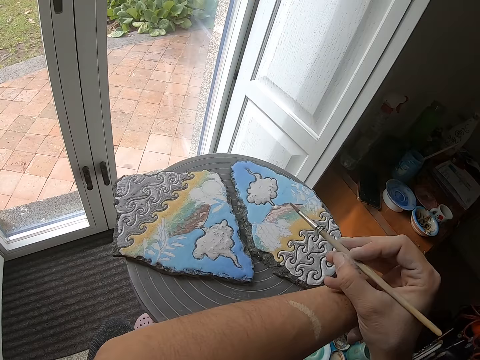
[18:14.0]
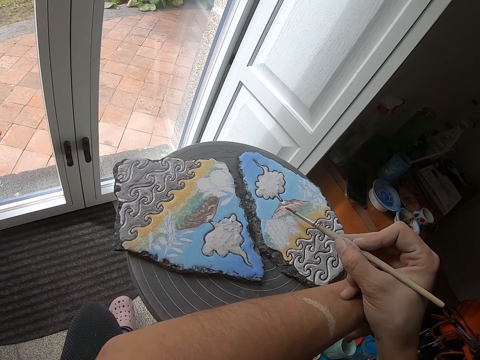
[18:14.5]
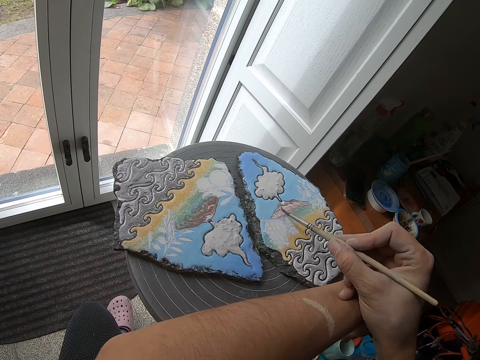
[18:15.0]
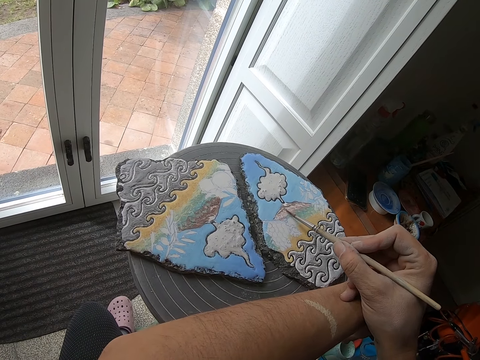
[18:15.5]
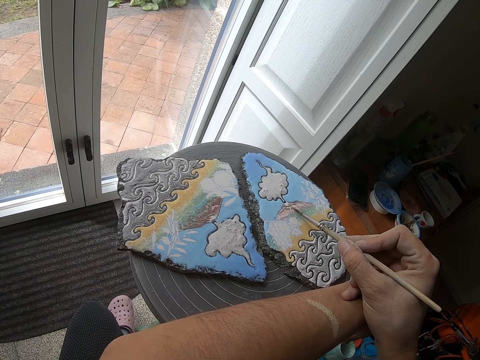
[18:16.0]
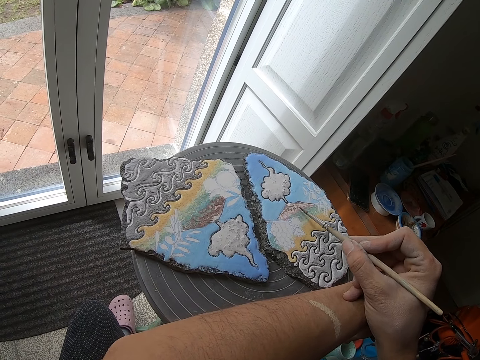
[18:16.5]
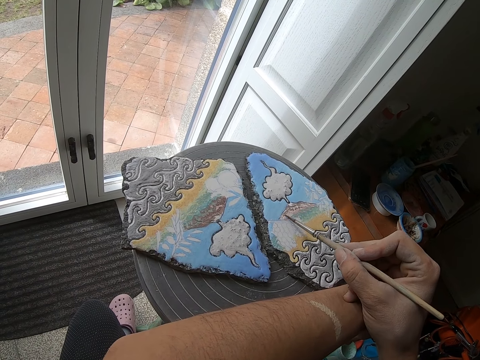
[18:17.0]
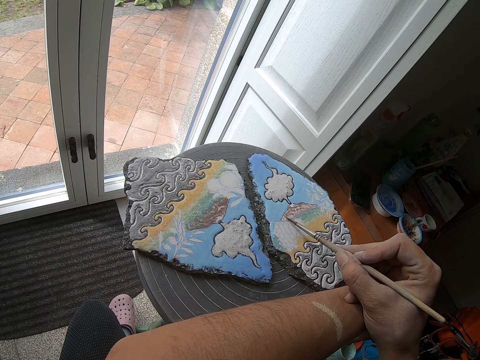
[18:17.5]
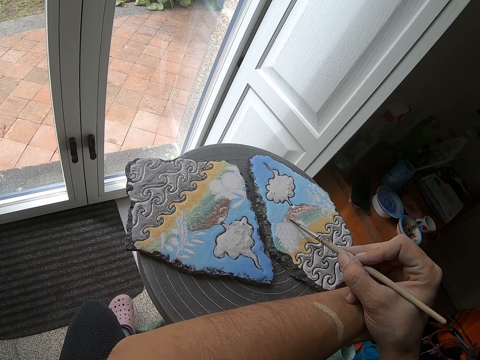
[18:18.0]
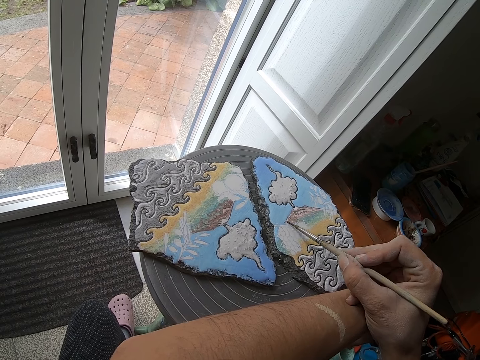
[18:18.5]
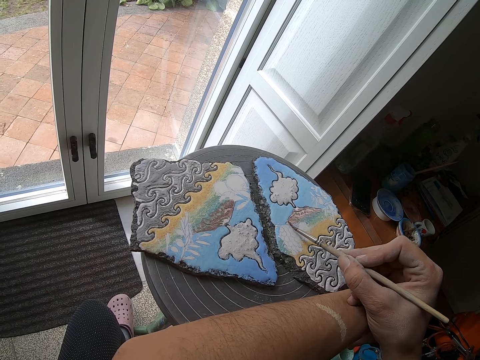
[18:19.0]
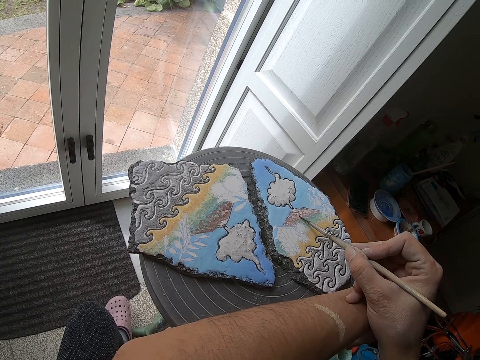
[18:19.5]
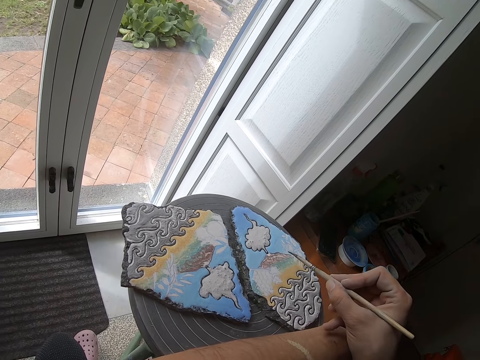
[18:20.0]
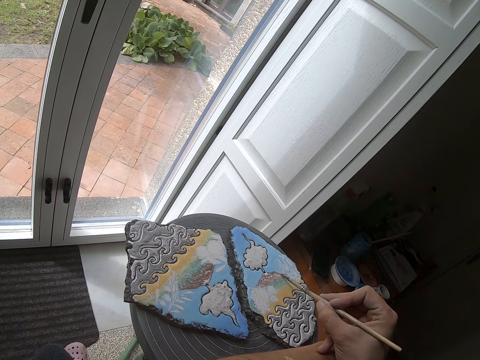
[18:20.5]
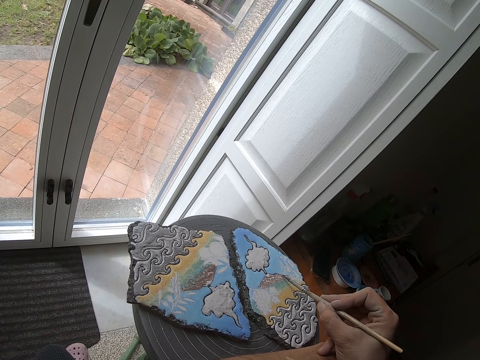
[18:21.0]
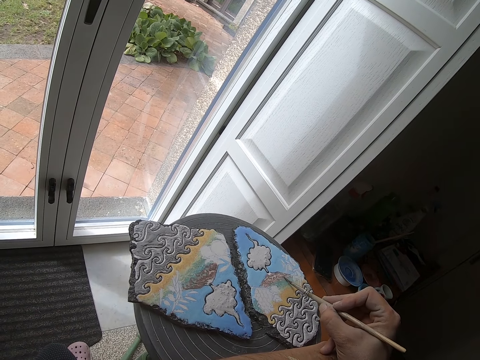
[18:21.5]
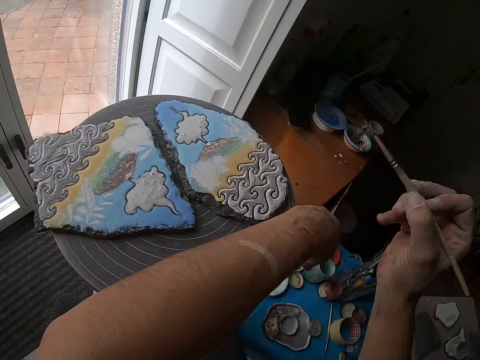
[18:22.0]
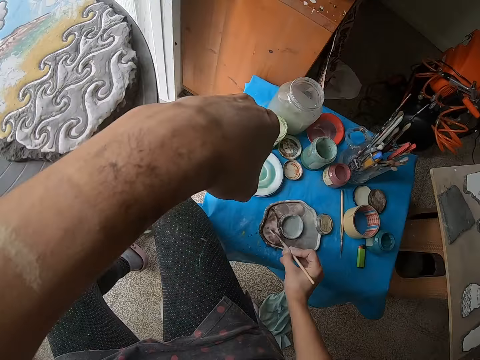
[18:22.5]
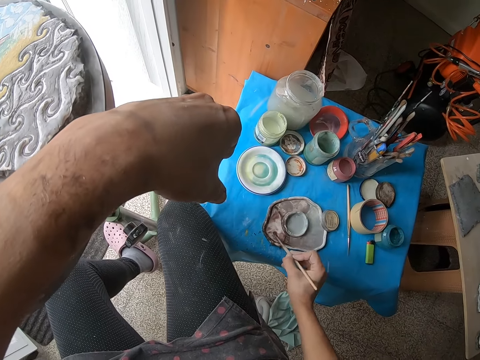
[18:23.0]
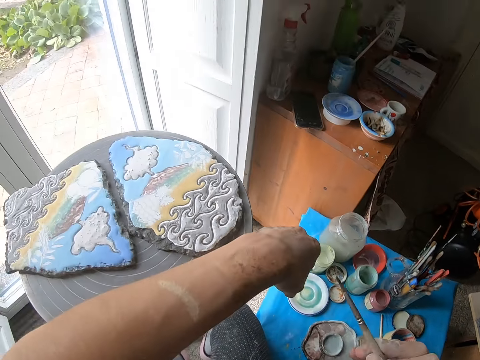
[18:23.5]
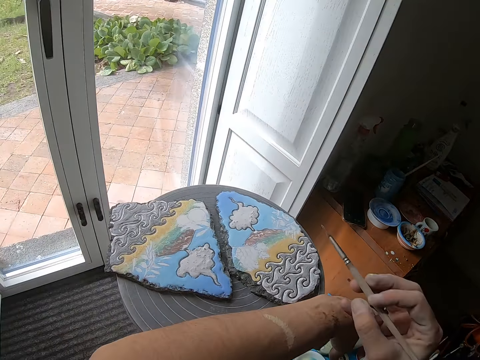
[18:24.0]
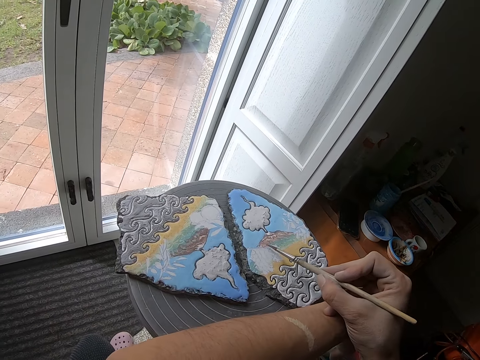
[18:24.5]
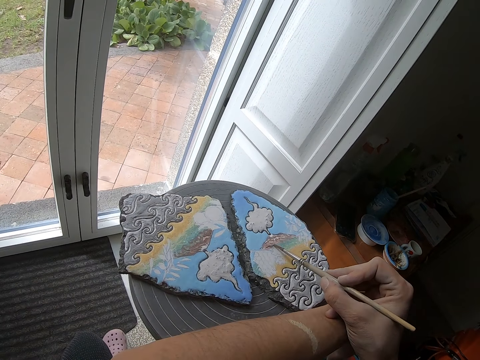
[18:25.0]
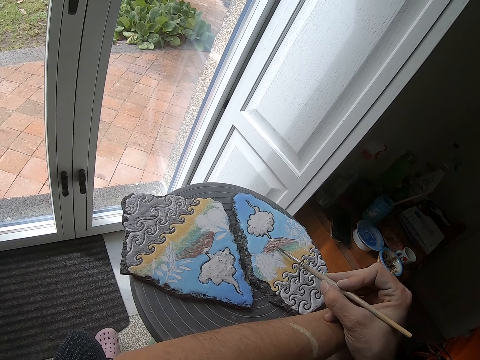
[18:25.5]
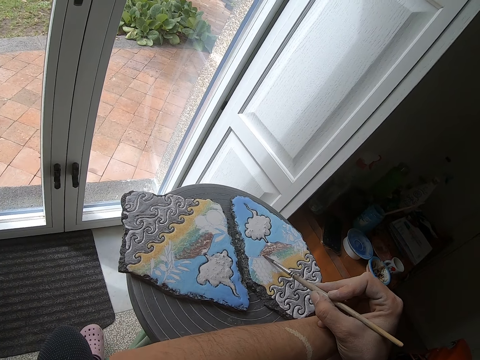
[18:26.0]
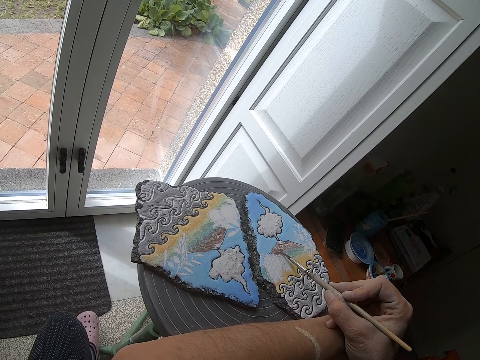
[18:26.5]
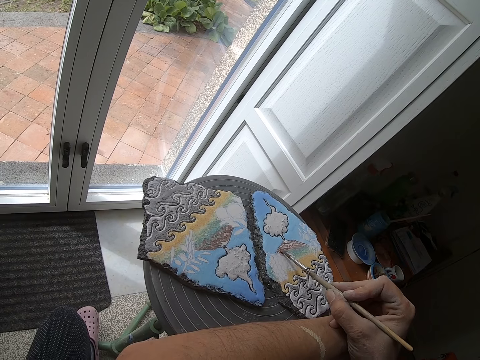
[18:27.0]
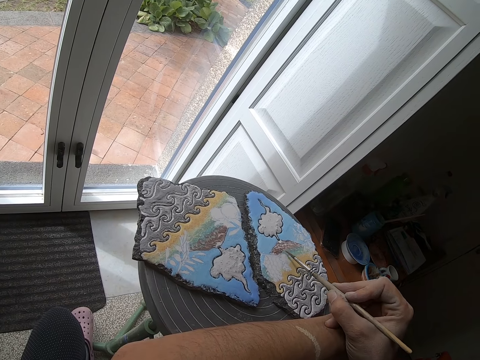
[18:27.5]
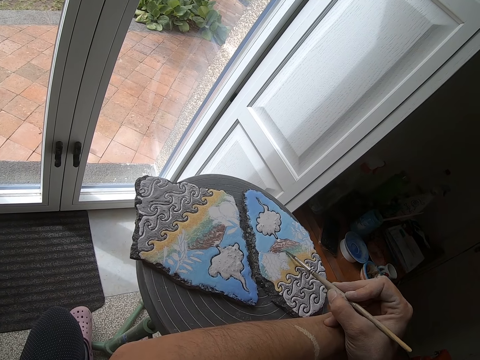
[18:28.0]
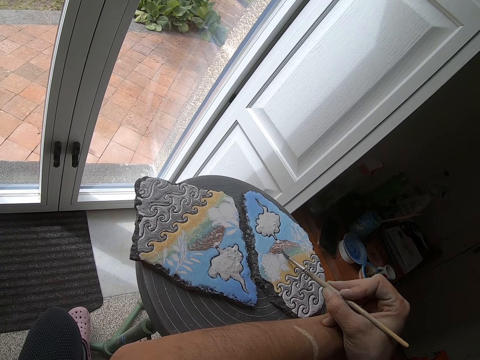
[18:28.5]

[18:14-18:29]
The camera wearer paints the decoration. She takes paint from the paint palette with the paint brush in her right hand. She wipes the brush on the hand. She paints the clay canvas with the paint brush in her right hand.

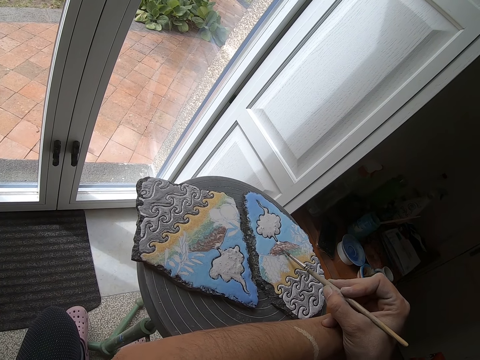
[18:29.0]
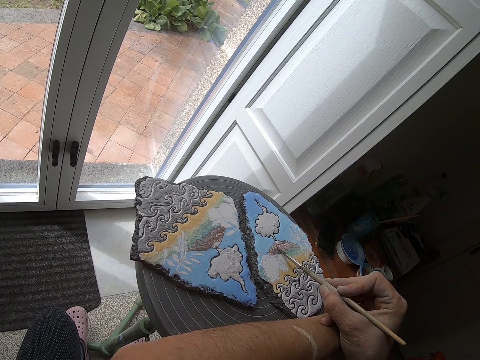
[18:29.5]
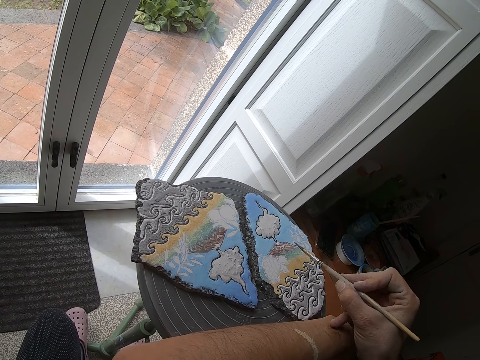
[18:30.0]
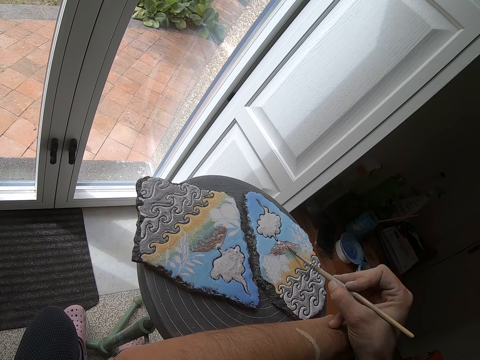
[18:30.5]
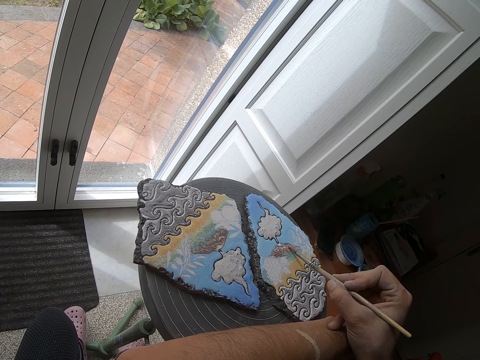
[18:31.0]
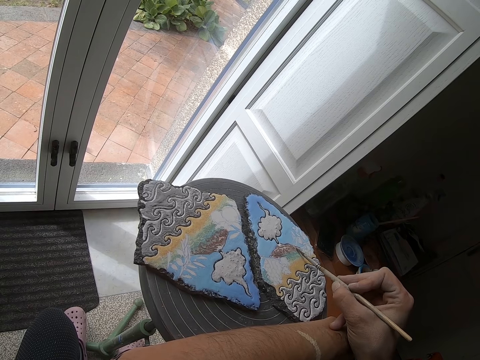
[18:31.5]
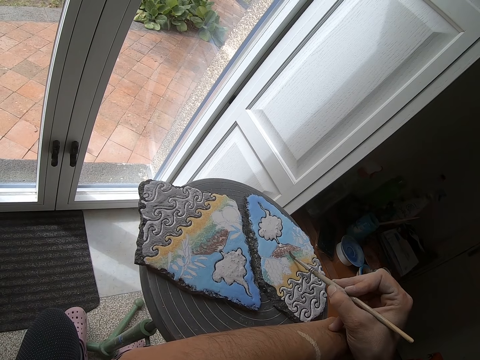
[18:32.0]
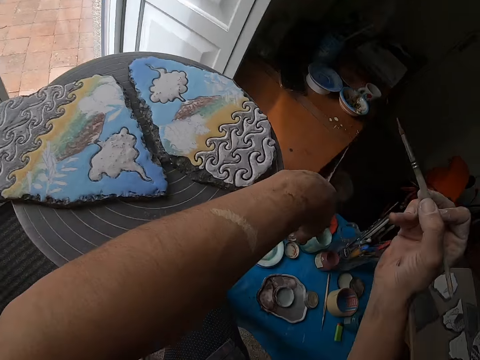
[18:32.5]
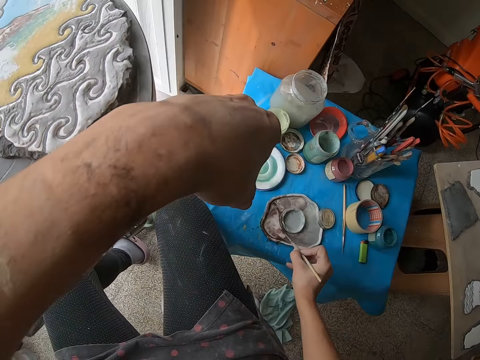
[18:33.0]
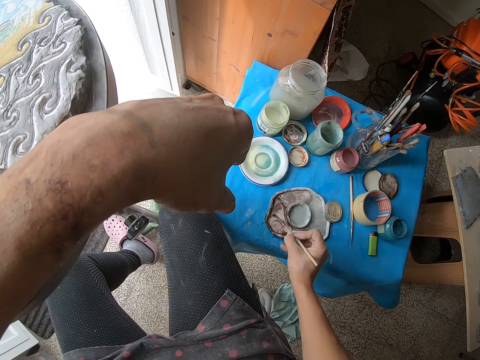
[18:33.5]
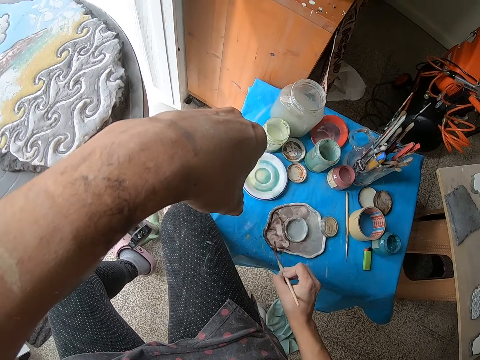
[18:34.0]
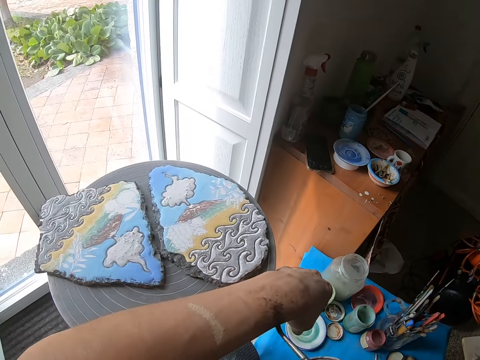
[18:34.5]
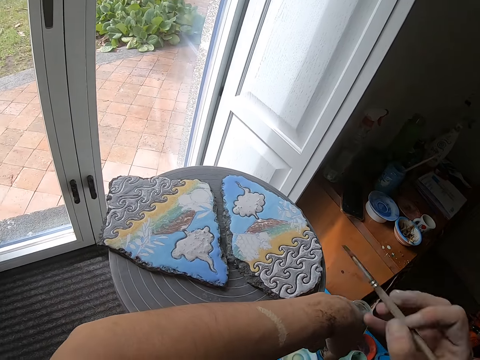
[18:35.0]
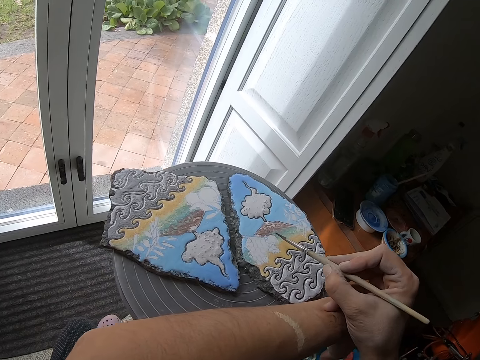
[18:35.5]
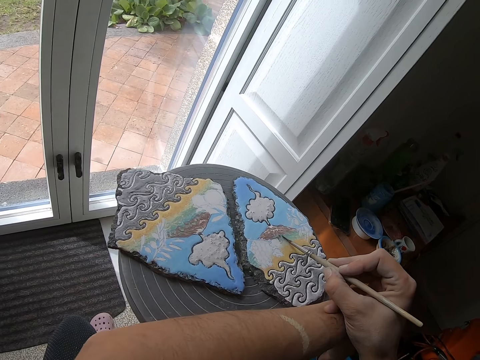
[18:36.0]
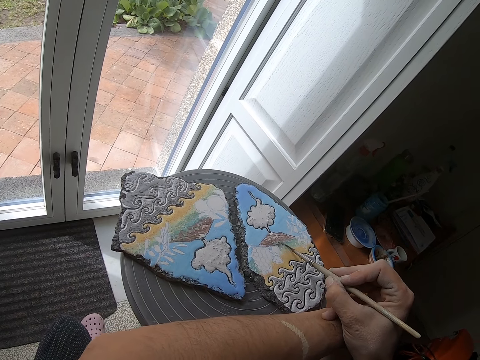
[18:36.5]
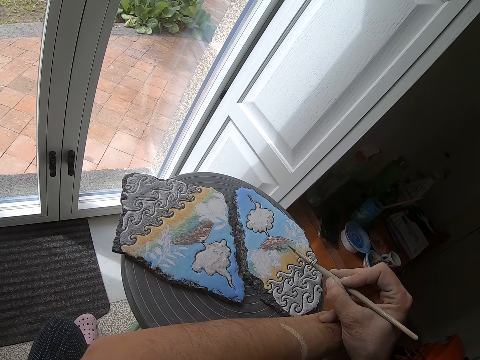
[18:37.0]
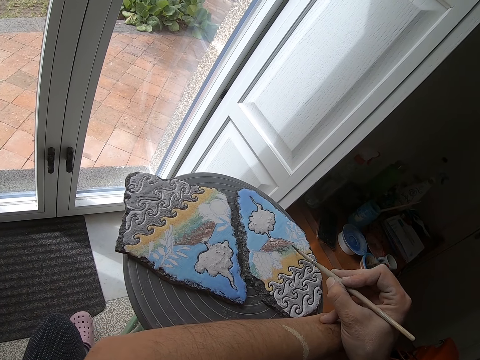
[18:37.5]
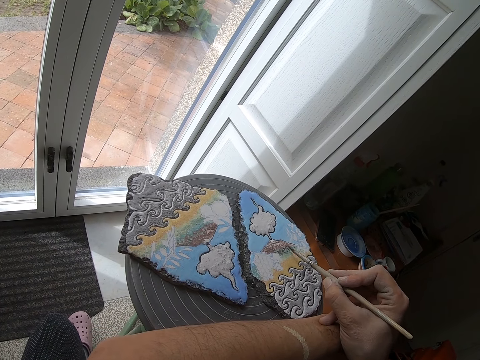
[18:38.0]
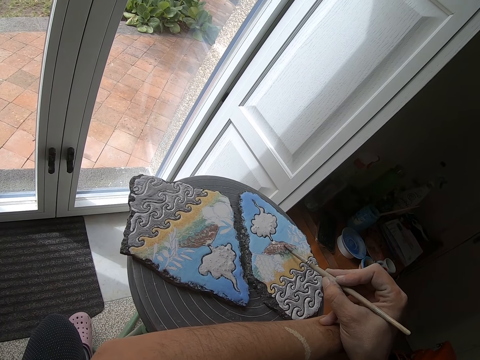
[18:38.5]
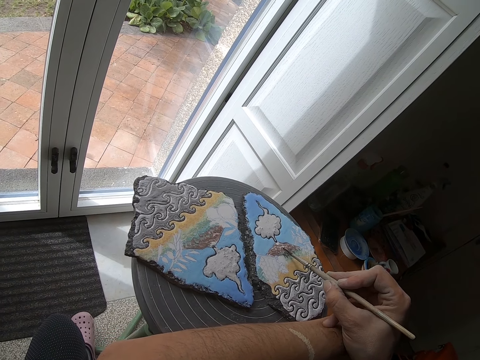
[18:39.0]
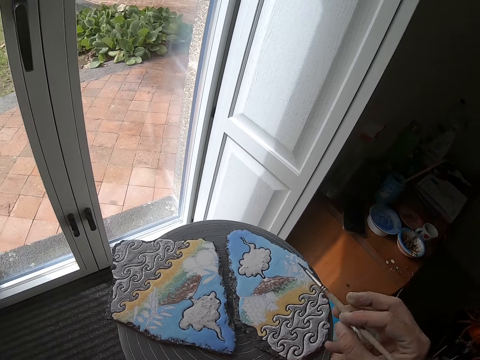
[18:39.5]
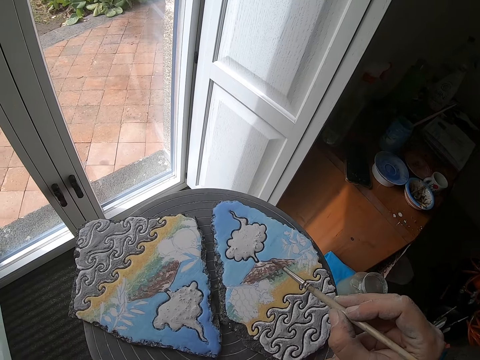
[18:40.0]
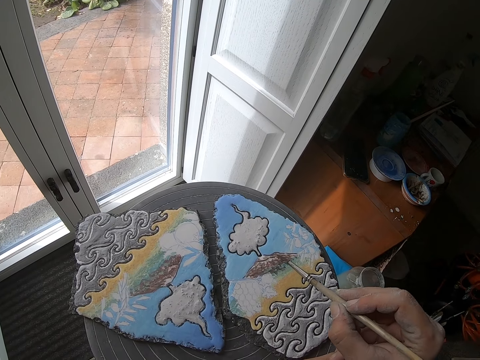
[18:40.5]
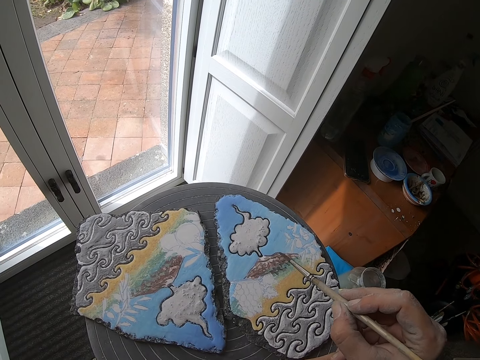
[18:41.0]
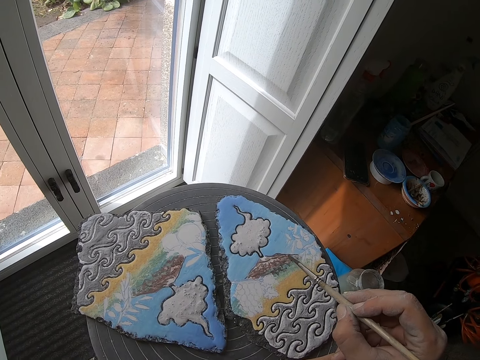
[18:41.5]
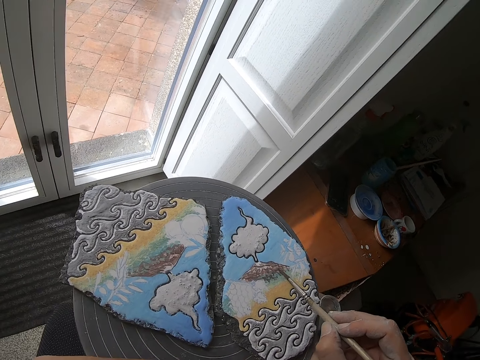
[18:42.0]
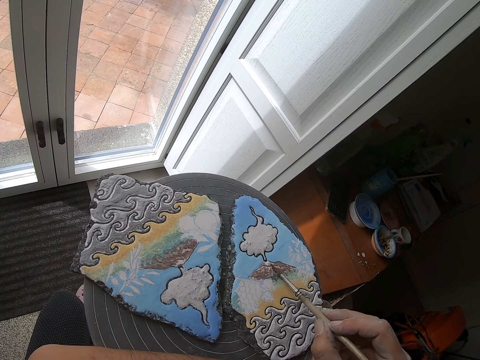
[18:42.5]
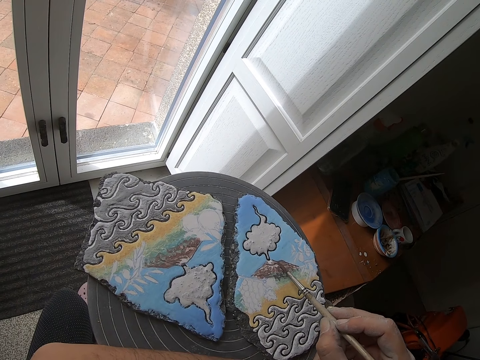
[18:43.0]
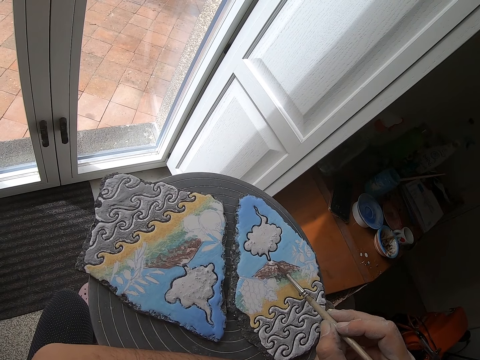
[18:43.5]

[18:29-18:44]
The camera wearer takes paint from the paint palette with the paint brush in her right hand. She wipes the brush on the hand. She paints the clay canvas with the paint brush in her right hand.
